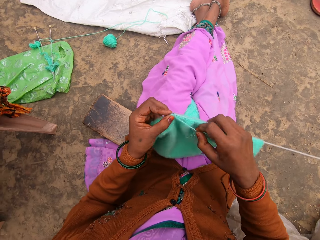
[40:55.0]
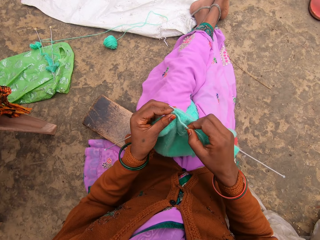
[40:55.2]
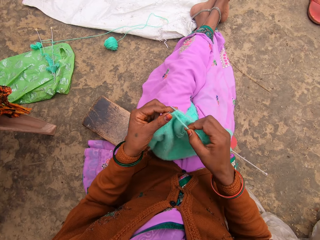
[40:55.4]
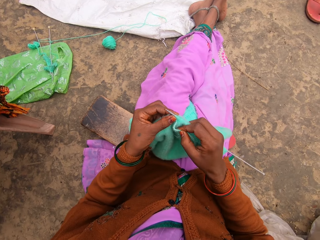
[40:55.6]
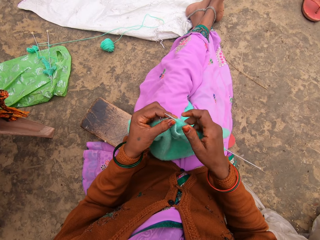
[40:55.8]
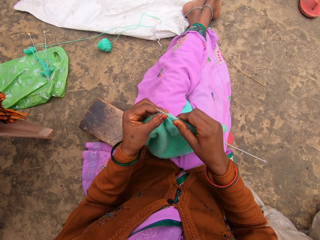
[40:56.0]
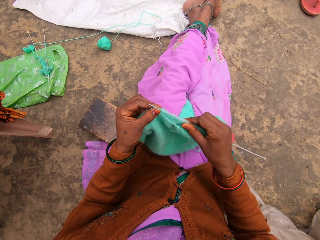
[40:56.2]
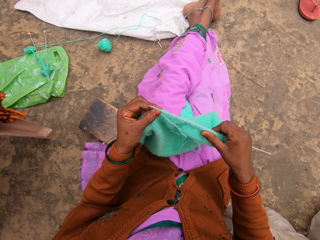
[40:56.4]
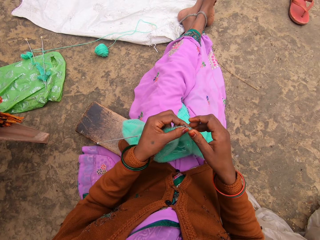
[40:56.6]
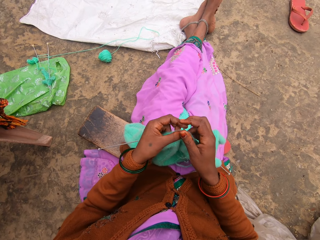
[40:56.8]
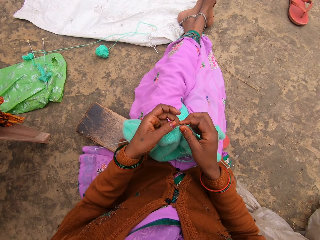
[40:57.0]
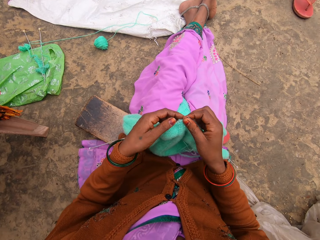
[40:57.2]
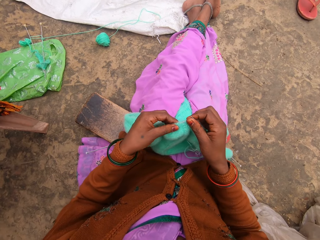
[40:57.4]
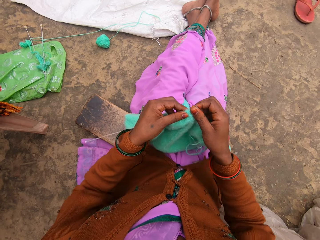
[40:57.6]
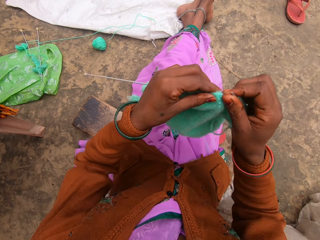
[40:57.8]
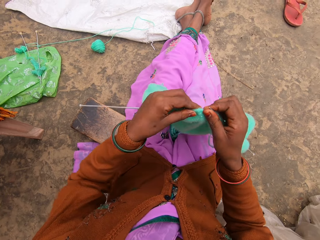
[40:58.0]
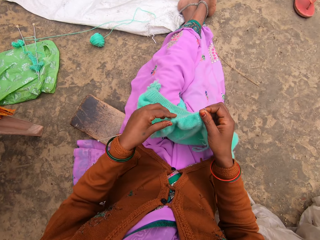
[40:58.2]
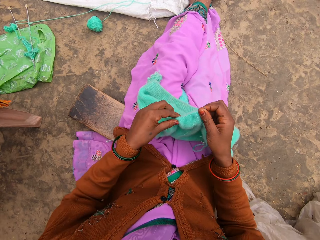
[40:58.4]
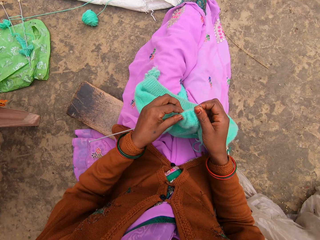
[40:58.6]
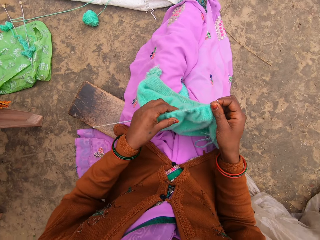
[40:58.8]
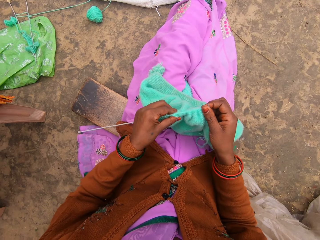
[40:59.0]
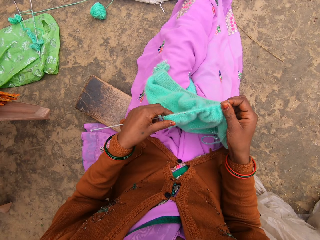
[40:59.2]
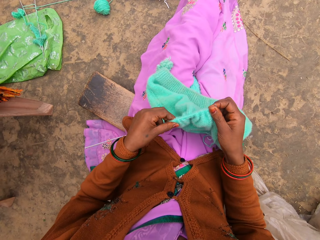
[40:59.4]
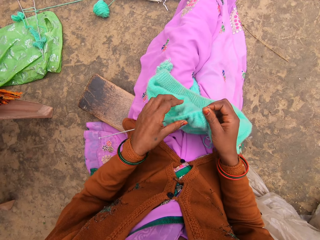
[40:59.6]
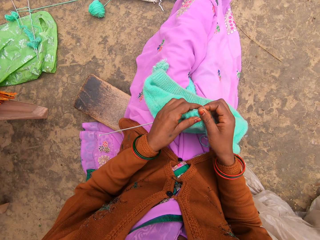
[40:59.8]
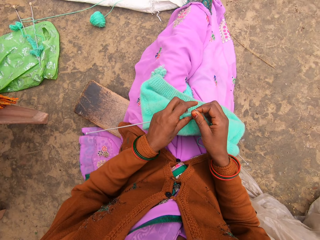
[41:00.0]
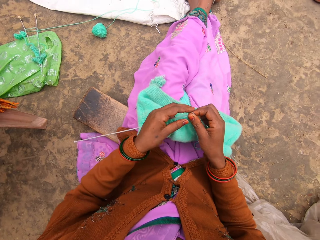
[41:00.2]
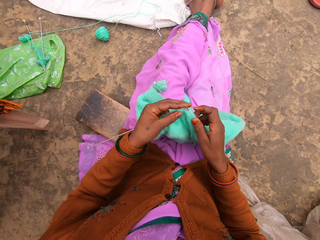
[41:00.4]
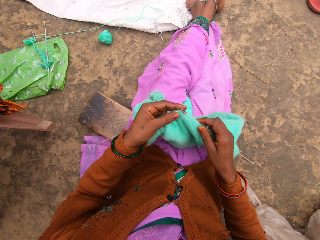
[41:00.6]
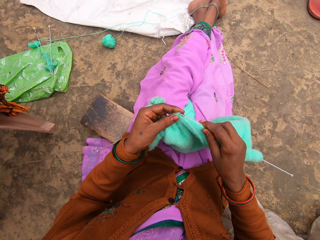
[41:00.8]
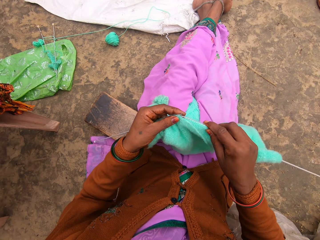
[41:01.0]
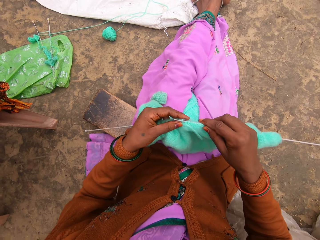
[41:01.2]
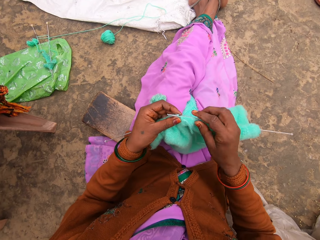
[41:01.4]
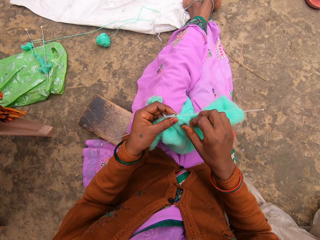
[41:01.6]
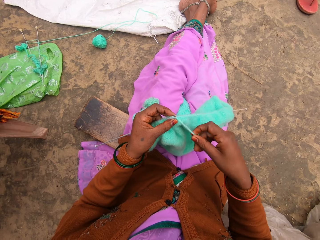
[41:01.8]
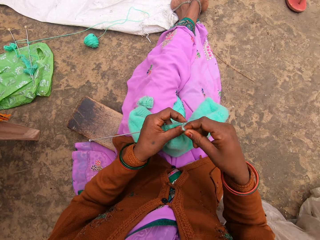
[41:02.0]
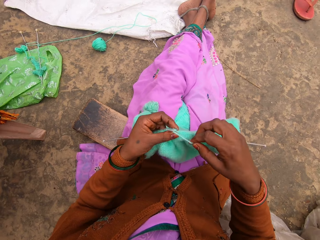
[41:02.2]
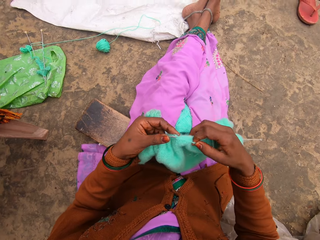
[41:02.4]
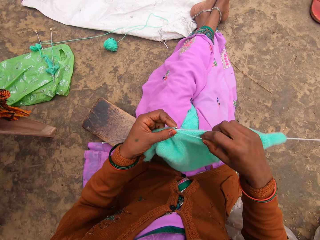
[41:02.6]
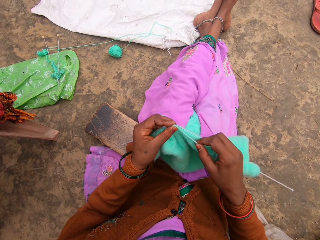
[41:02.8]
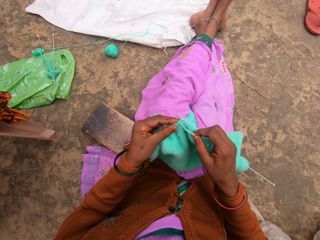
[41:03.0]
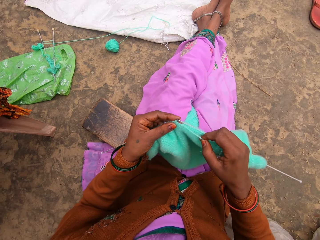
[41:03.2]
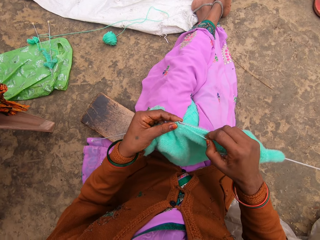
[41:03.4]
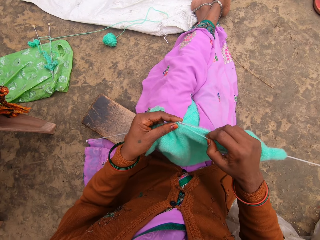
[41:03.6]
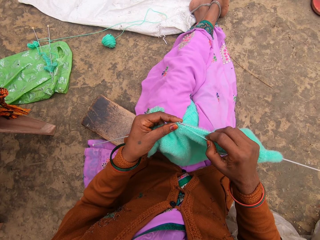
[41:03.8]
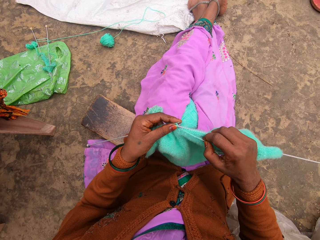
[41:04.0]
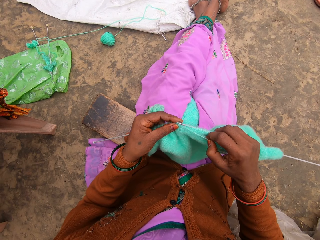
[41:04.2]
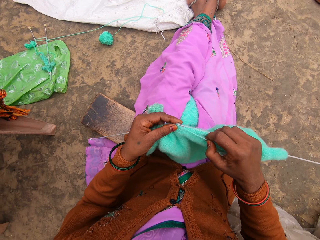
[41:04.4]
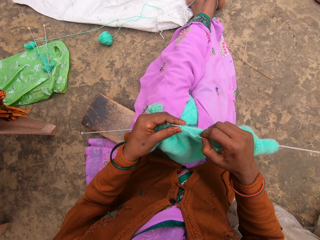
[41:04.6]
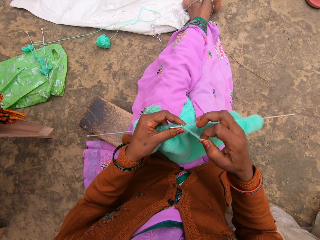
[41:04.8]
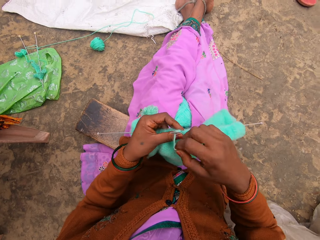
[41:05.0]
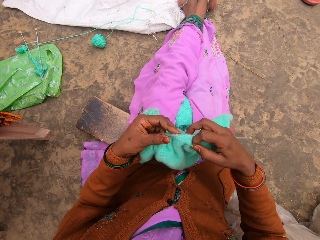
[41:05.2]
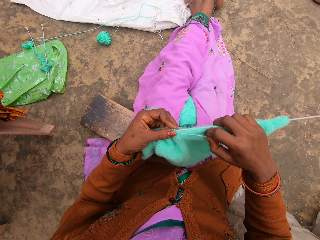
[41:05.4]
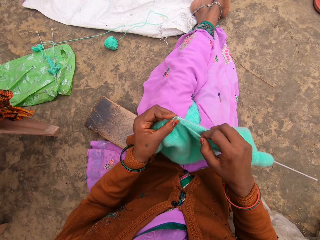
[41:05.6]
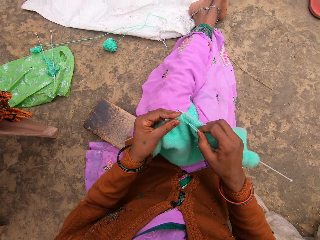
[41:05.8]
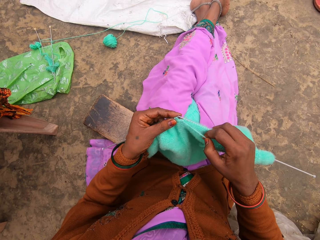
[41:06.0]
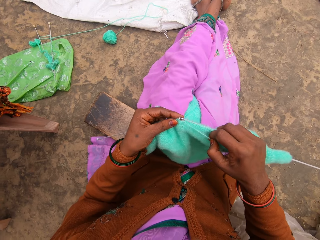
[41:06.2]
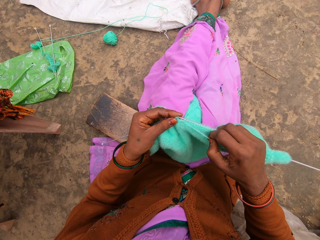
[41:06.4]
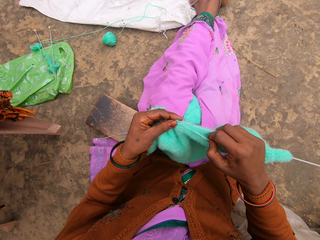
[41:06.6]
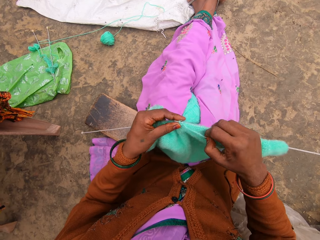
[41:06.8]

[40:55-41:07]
The camera wearer knits. They pull the woolen sweater on the needle. They lift the woolen sweater. They pull the woolen sweater on the needle. They knit.

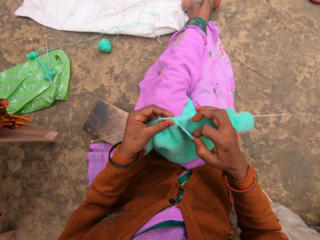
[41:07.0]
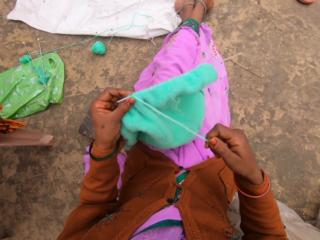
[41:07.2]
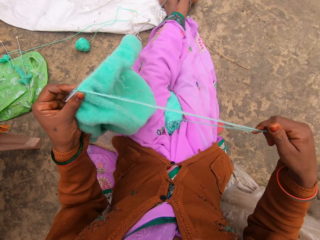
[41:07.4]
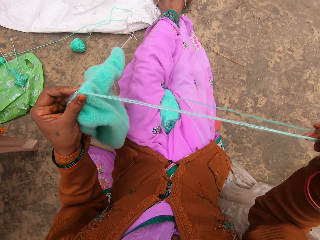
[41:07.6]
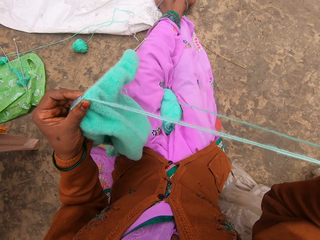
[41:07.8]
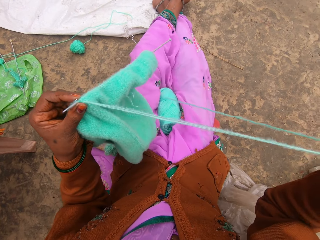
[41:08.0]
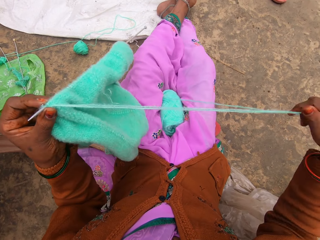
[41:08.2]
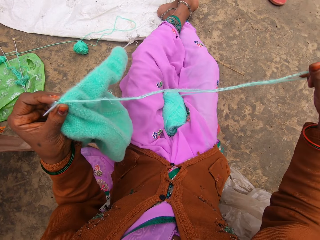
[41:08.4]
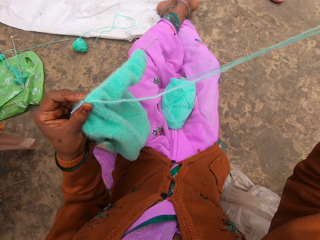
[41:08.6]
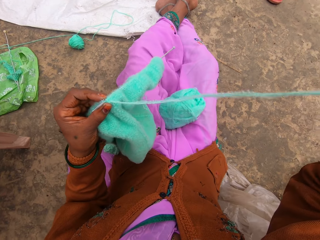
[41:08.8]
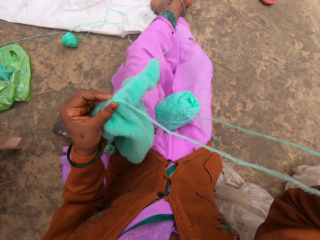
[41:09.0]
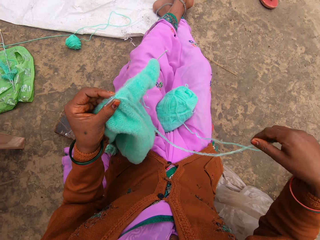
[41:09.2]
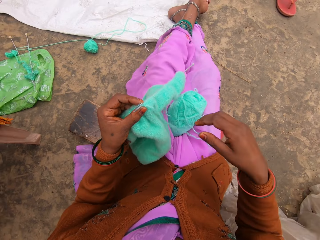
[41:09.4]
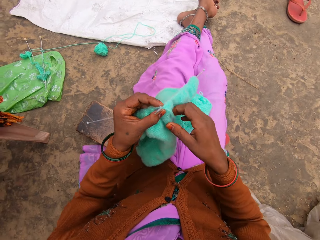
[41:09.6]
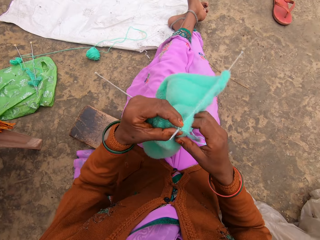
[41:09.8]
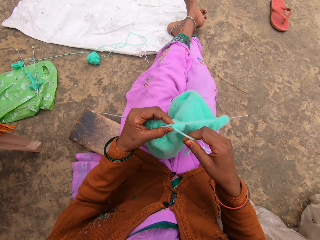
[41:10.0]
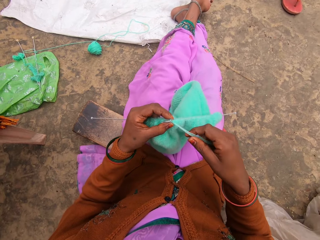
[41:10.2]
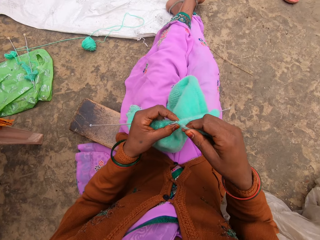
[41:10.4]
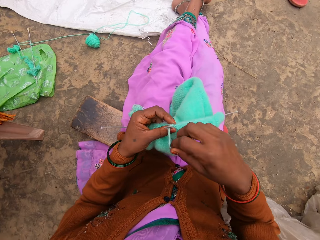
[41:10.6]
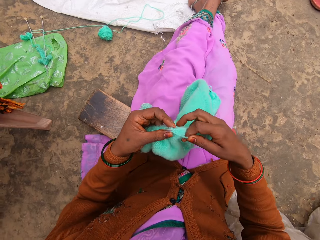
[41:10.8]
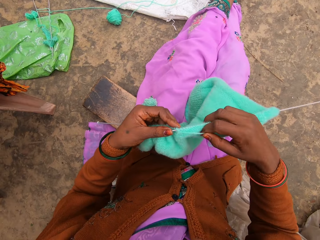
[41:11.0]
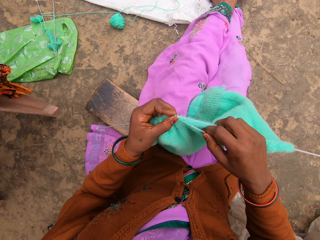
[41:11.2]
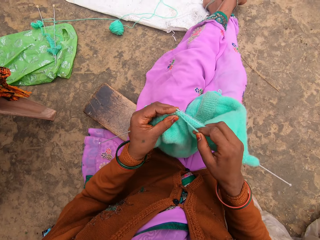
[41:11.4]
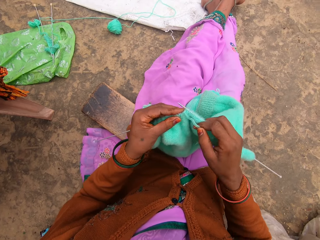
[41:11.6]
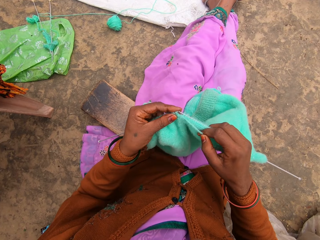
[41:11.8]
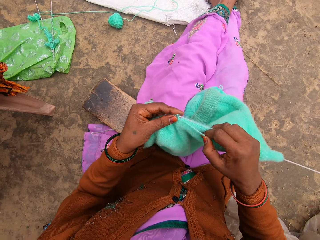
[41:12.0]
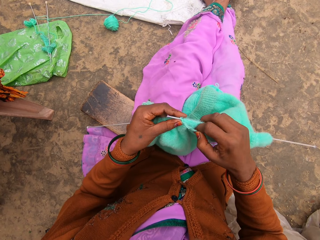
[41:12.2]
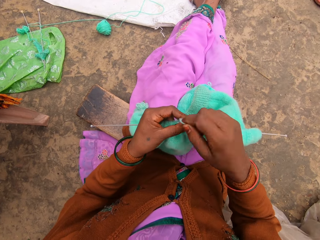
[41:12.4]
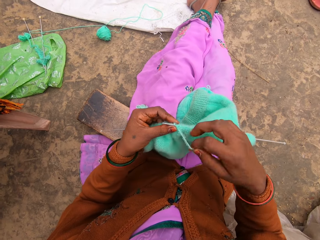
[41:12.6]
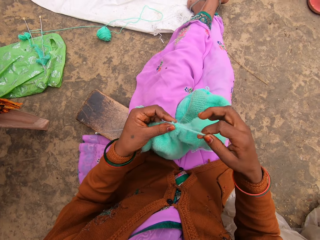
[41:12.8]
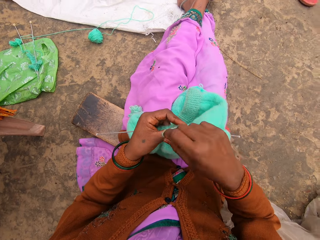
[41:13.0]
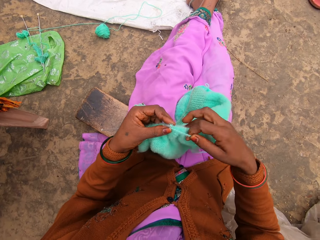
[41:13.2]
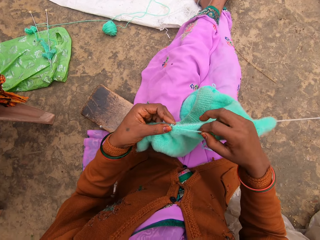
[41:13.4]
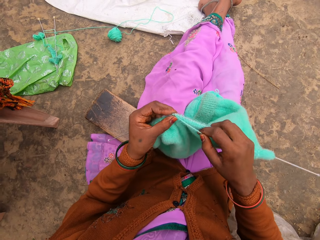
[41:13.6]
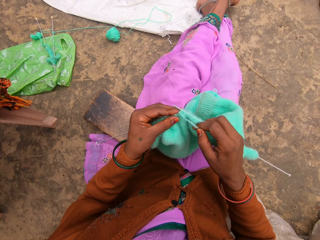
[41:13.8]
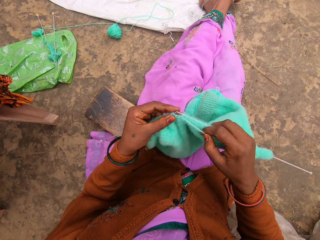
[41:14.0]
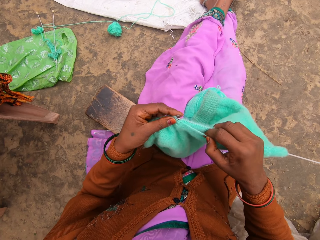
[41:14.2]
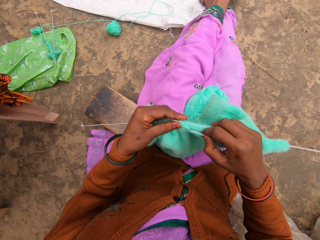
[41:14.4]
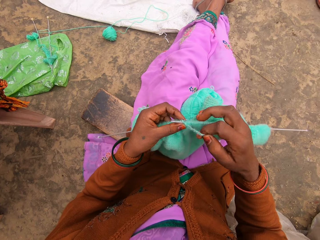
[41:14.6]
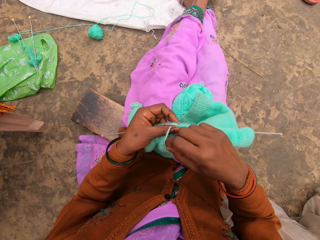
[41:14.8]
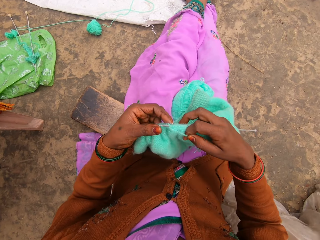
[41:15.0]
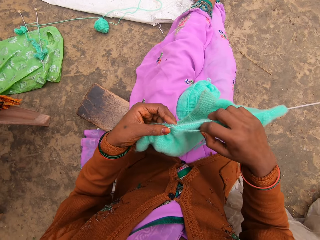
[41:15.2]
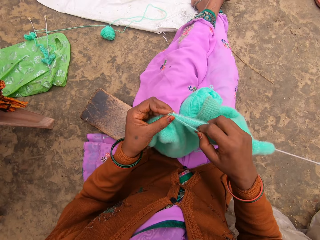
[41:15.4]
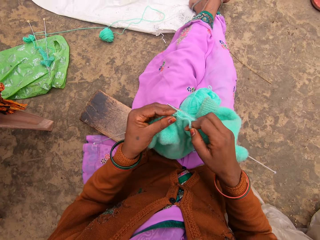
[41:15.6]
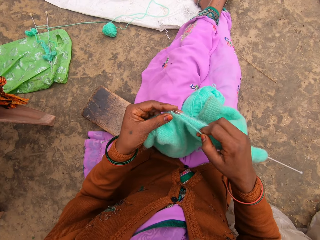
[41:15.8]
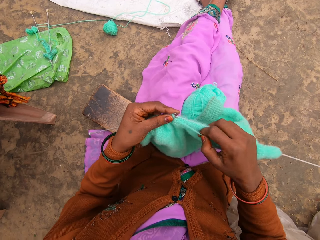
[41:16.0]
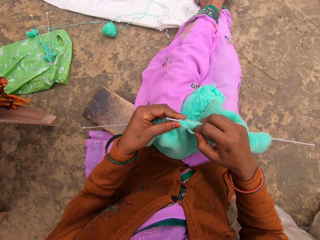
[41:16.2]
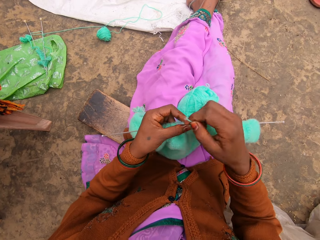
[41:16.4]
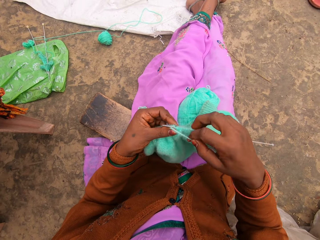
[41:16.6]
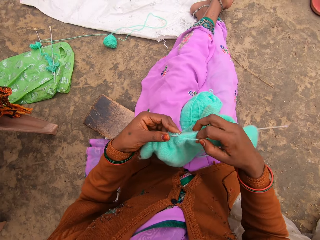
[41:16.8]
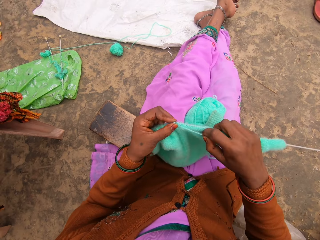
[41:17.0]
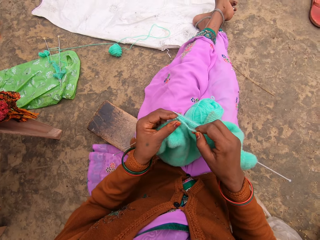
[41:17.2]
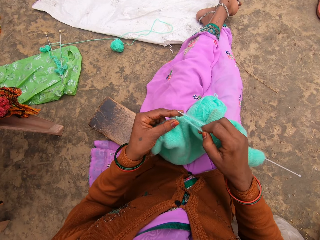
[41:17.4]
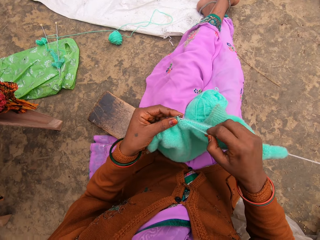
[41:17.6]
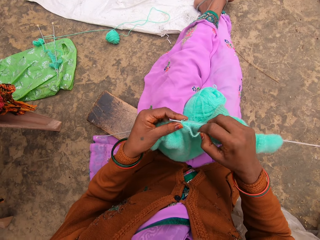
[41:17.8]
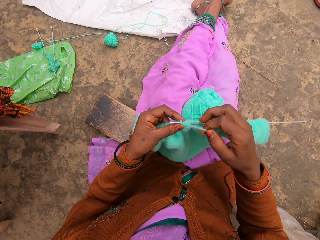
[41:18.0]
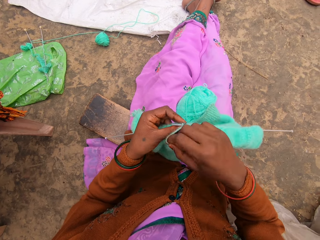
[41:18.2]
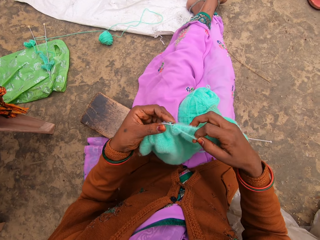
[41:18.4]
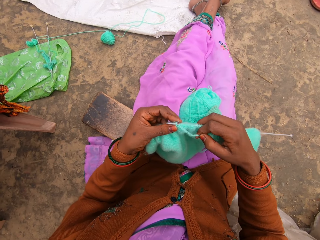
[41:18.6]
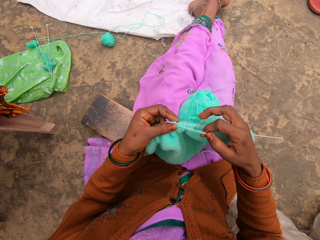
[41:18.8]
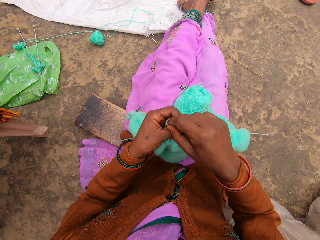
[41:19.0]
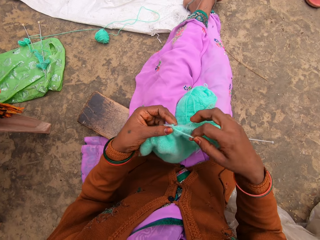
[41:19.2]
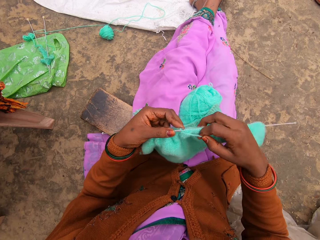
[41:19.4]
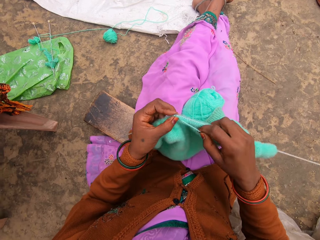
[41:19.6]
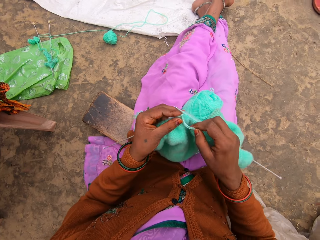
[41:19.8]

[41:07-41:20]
The camera wearer removes thread on the yarn. They knit.
